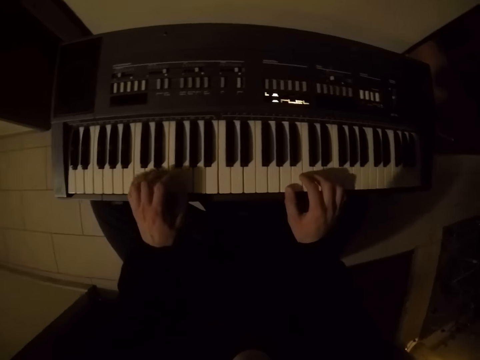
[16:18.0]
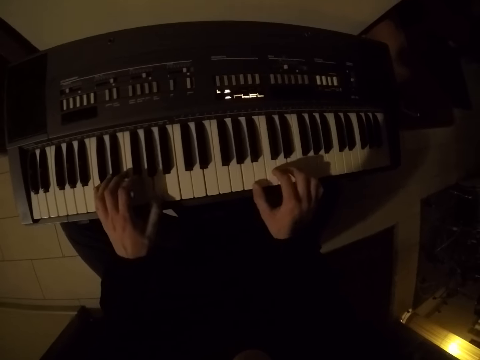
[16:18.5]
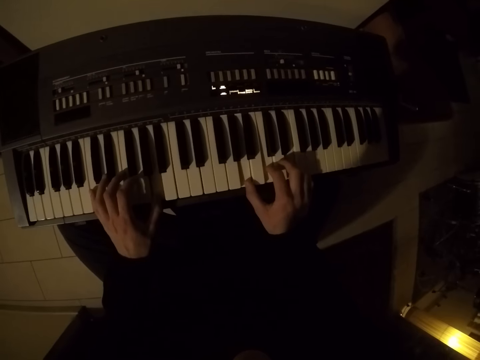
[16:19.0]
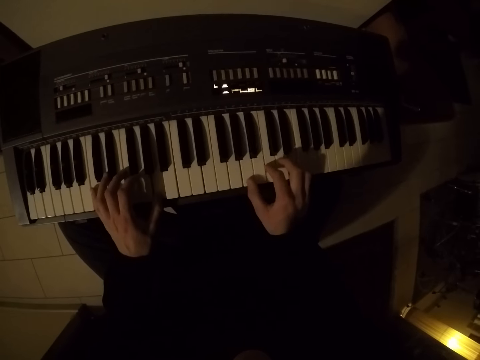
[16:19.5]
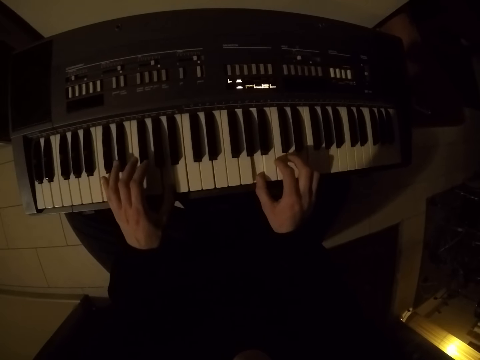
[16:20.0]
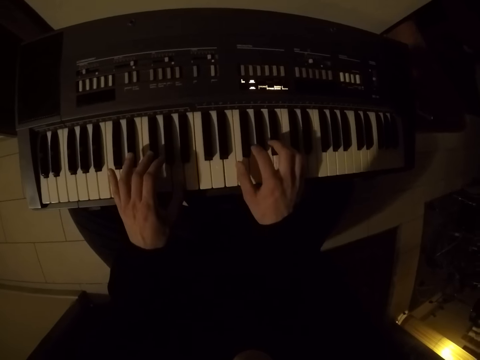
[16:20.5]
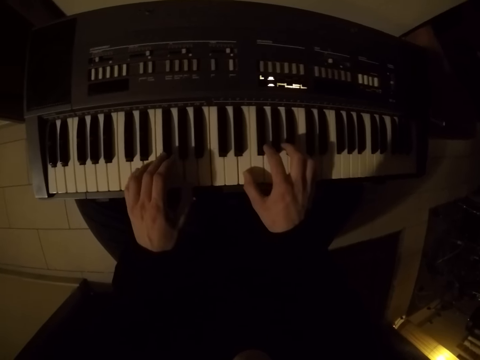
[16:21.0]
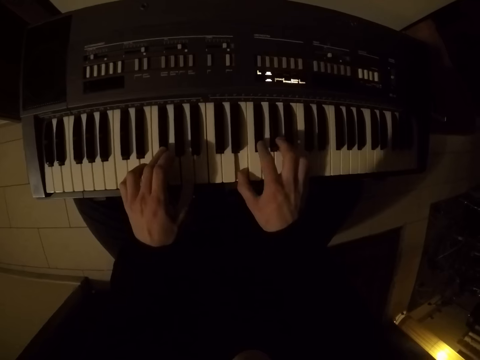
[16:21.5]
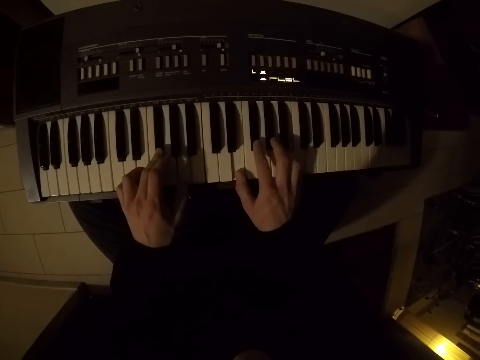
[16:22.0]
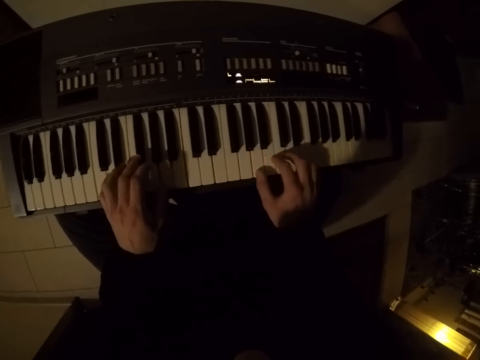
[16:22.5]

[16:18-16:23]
The camera wearer plays the piano with both hands.

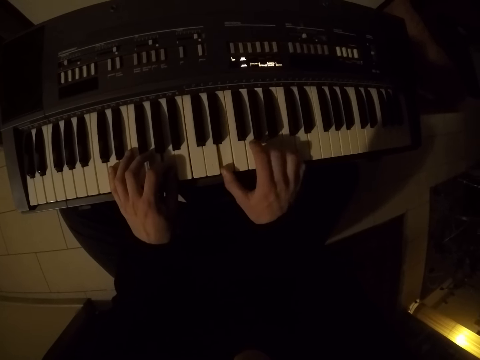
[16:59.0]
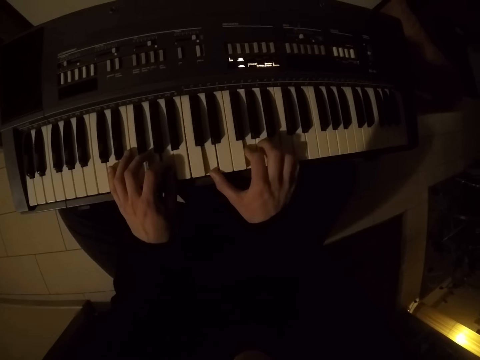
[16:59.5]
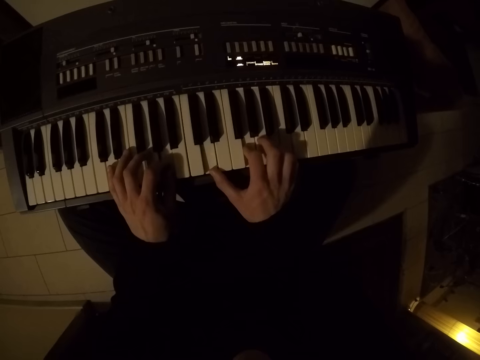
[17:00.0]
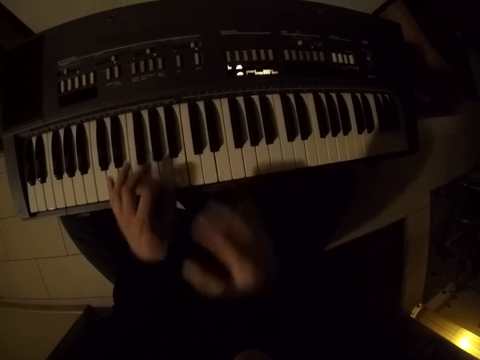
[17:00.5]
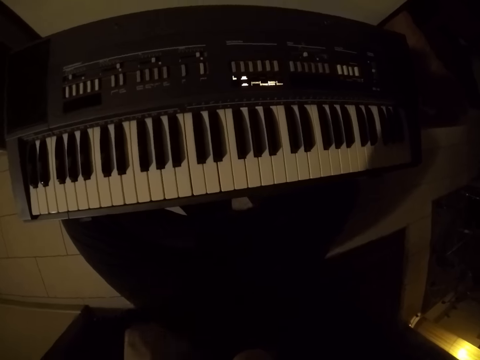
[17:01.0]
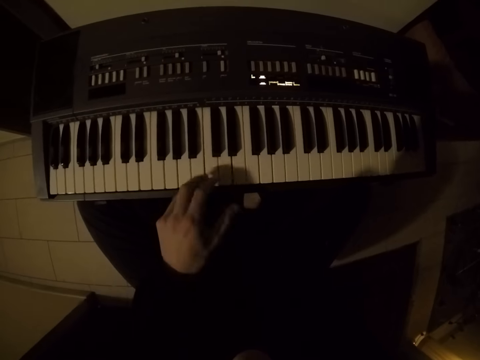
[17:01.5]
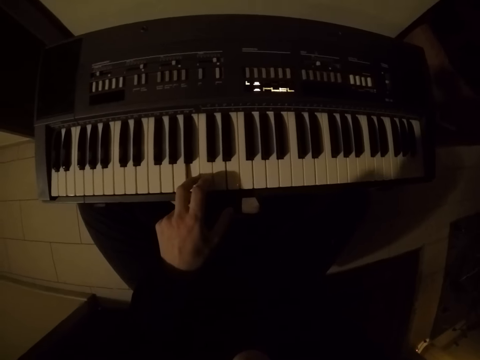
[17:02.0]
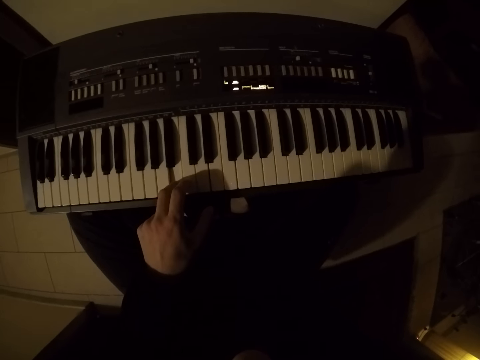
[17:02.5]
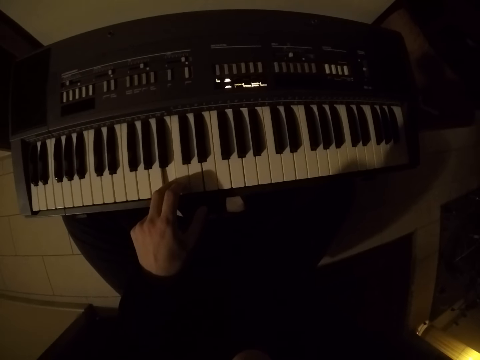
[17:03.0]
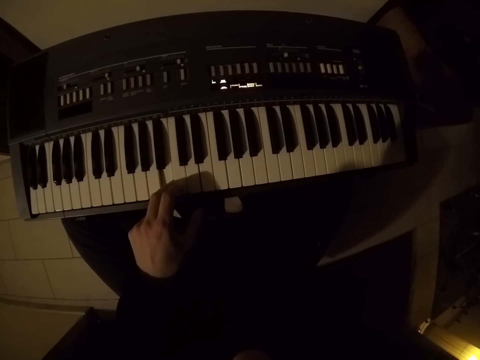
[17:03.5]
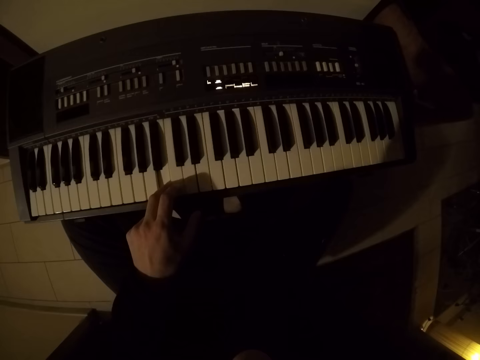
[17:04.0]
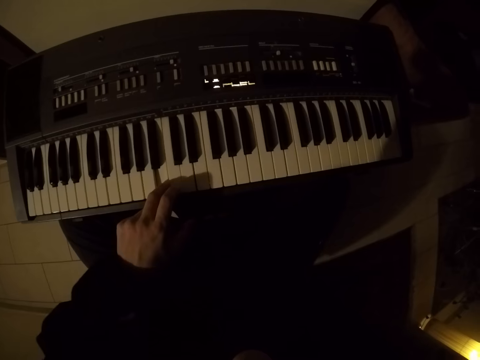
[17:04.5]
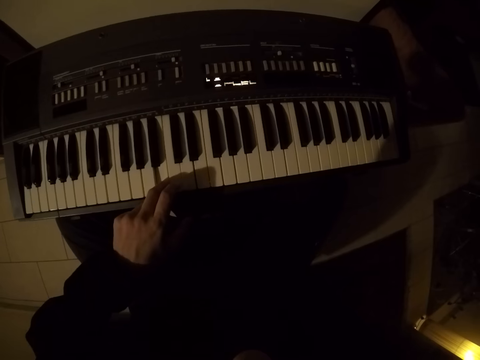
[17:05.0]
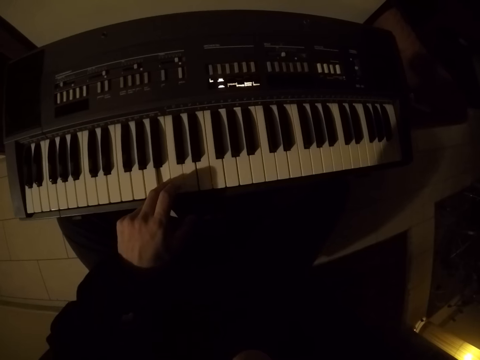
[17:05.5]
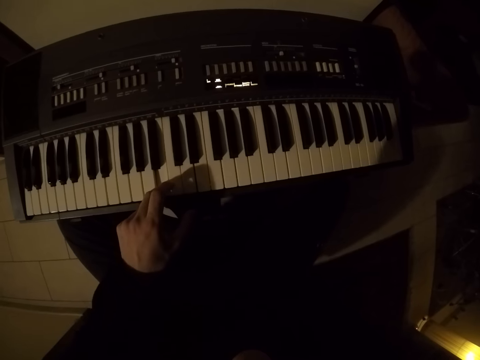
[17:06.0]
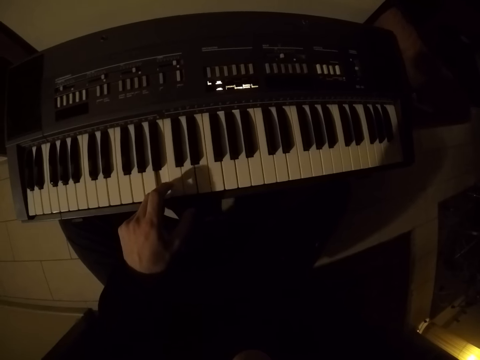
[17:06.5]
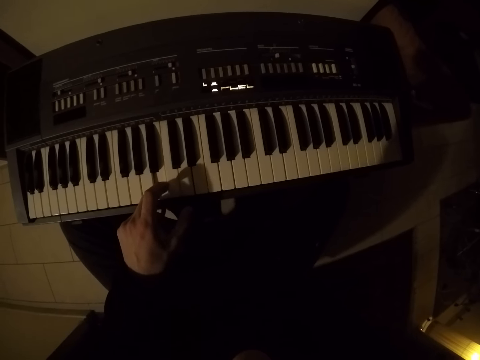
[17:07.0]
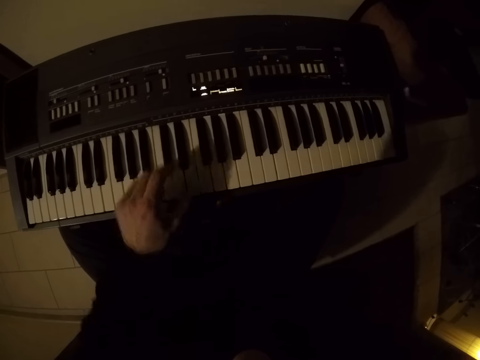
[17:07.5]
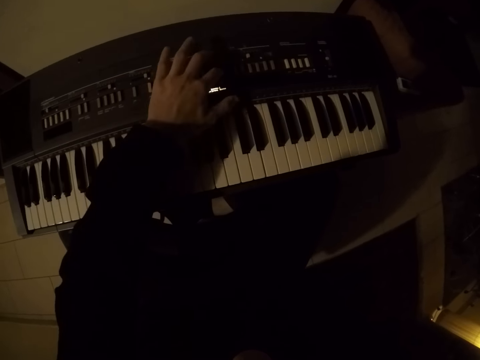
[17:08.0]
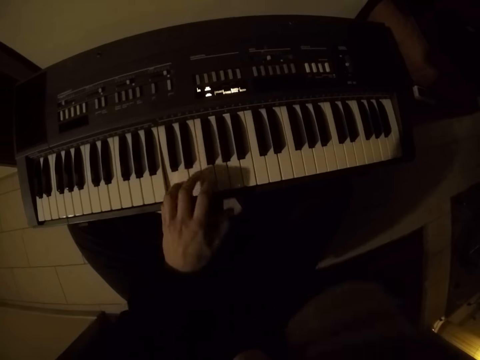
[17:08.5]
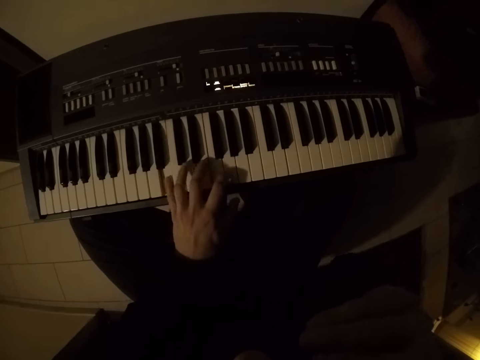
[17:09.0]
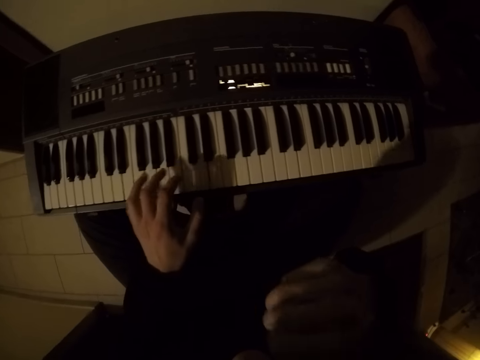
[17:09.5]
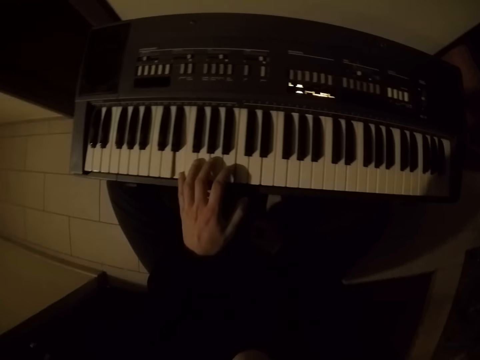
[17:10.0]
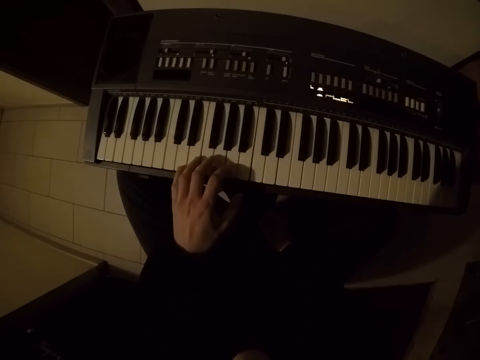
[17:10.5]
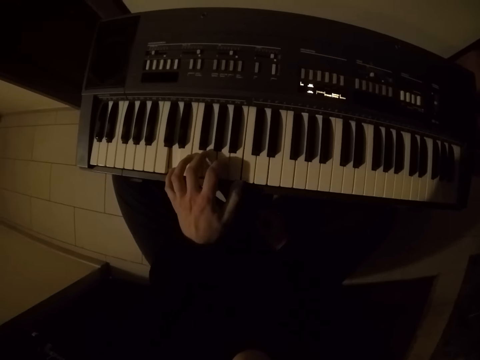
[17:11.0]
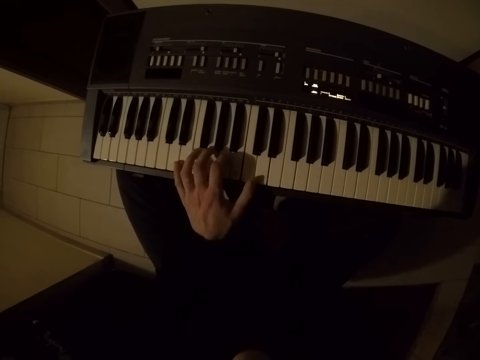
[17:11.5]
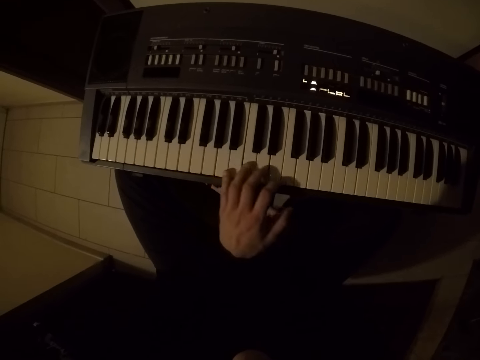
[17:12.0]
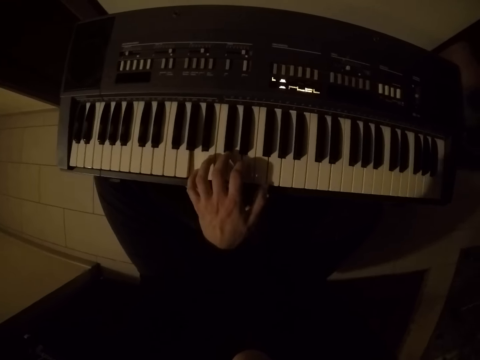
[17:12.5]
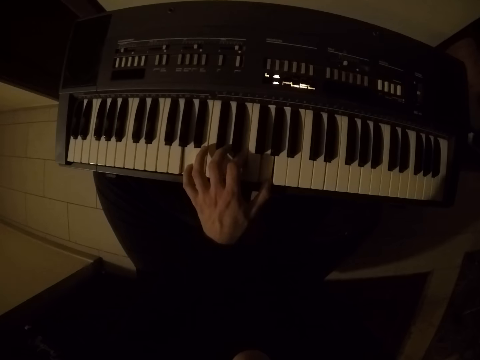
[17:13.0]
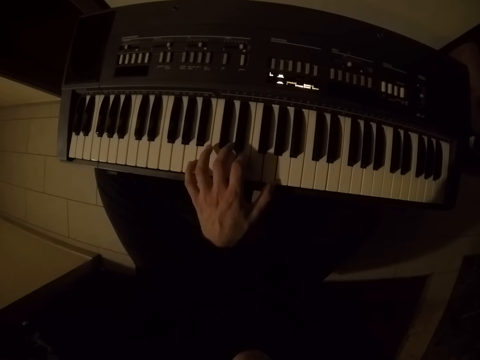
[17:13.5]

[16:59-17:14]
The camera wearer removes both hands from the piano. He folds his hands. He plays the piano with his left hand. He removes his left hand from the piano. He operates a piano button with his left hand. He plays the piano with his left hand.

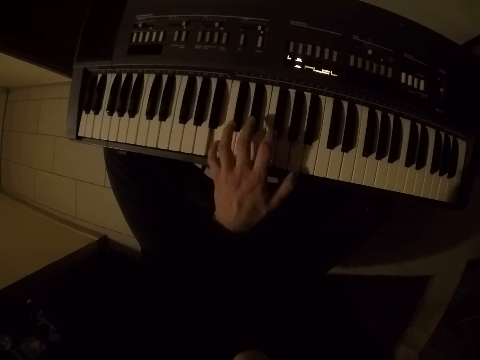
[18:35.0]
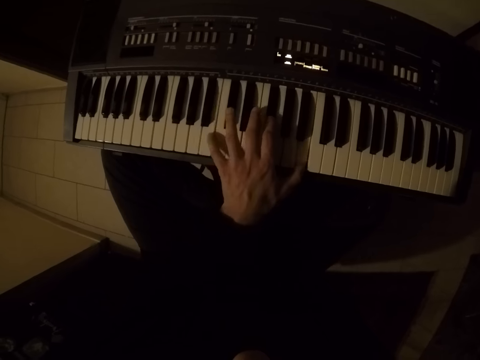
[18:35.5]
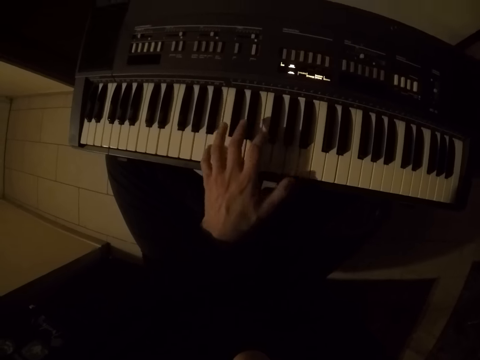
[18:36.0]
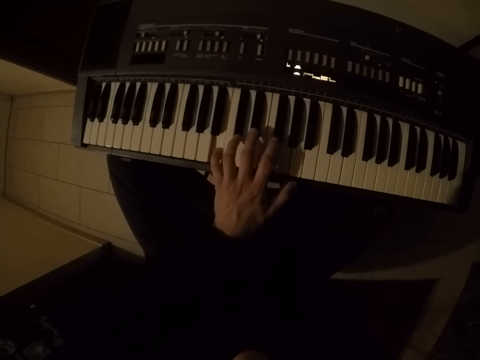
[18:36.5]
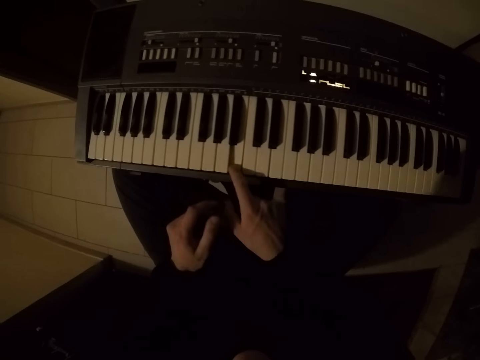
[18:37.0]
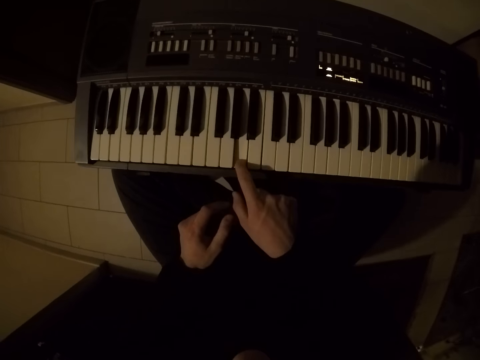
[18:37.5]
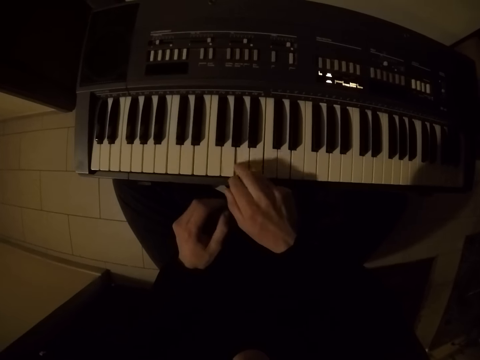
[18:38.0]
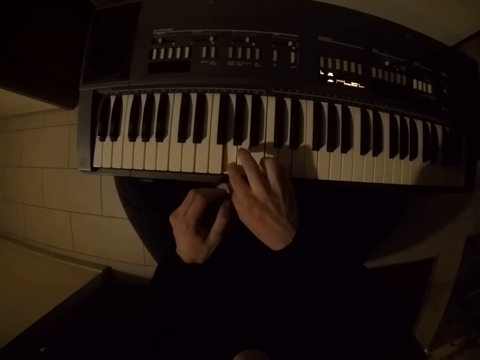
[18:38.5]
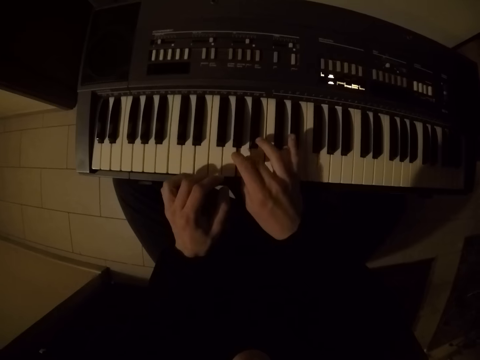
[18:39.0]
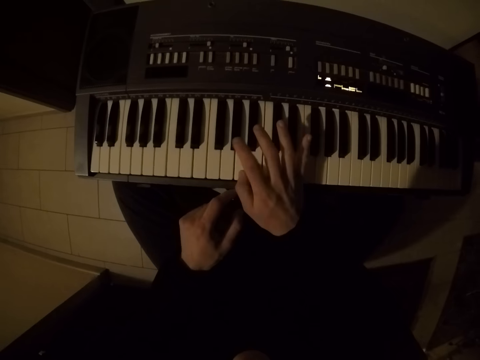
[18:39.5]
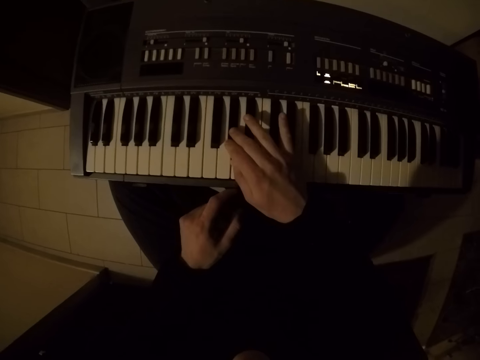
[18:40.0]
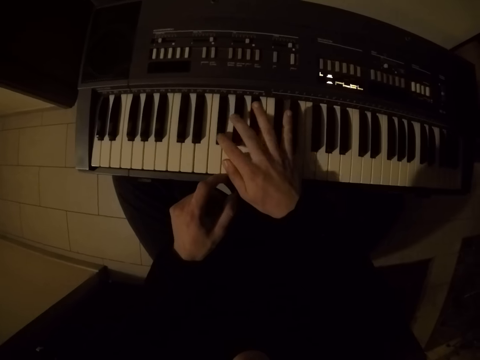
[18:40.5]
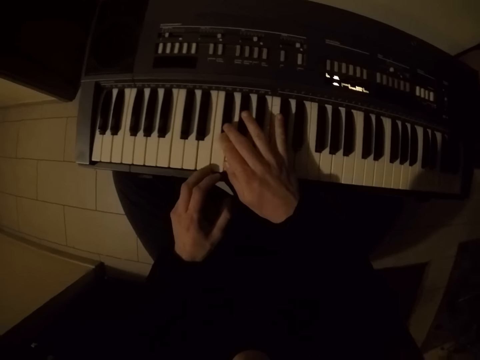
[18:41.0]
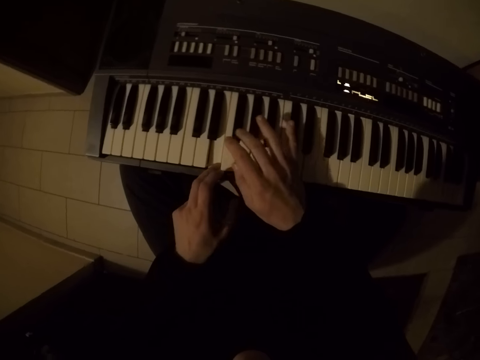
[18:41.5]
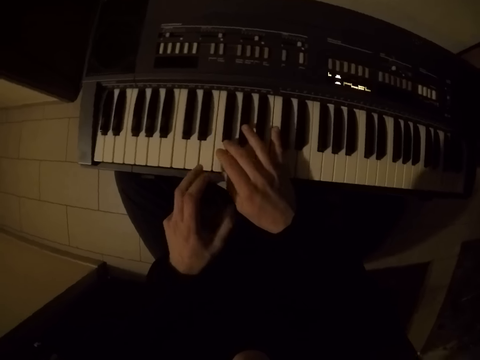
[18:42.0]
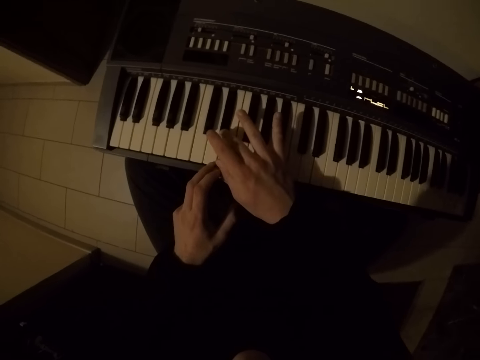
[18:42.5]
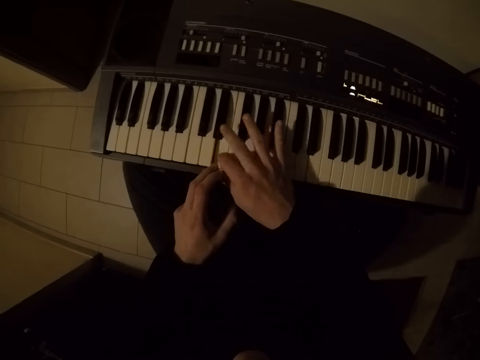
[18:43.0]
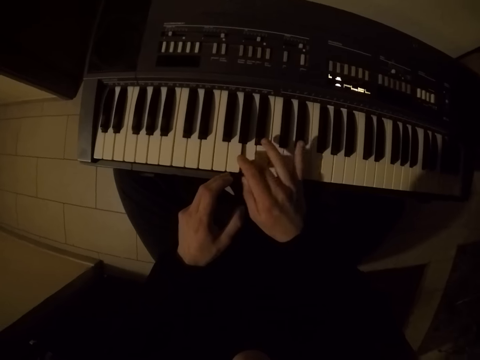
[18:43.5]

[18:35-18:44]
The camera wearer plays the piano with his right hand. He plays the piano with both hands.
